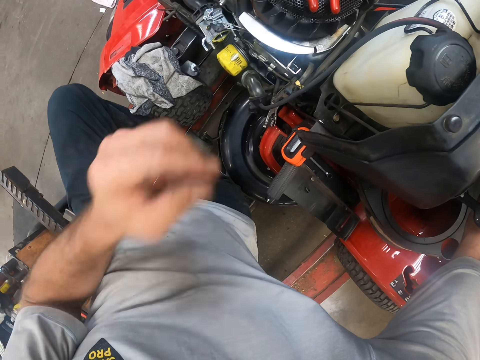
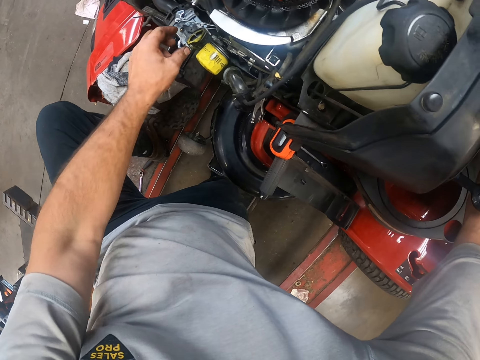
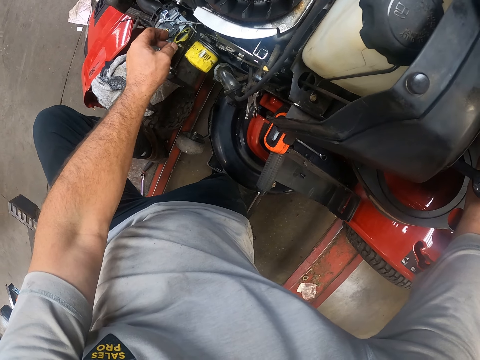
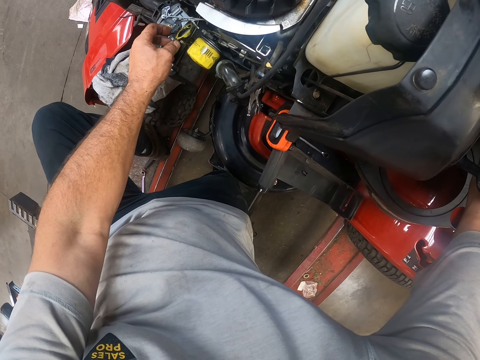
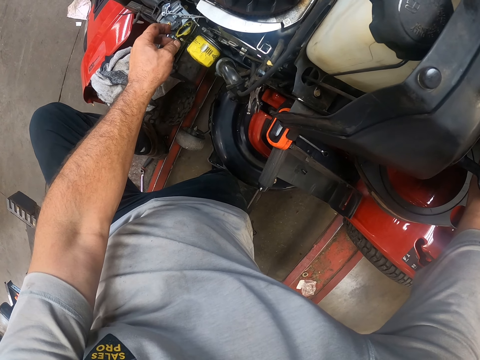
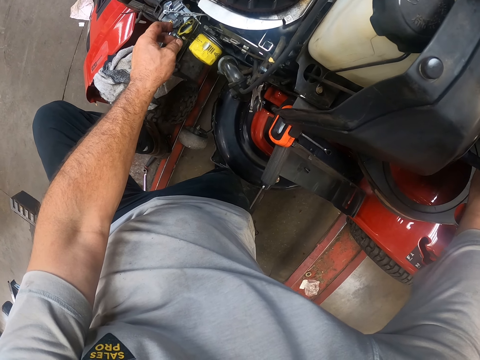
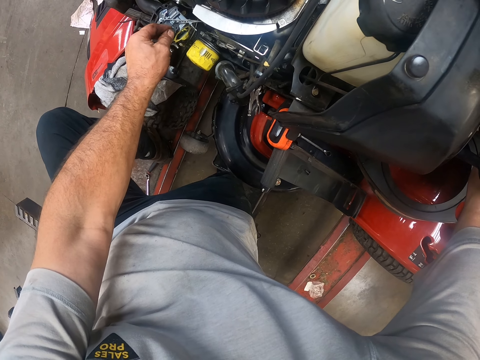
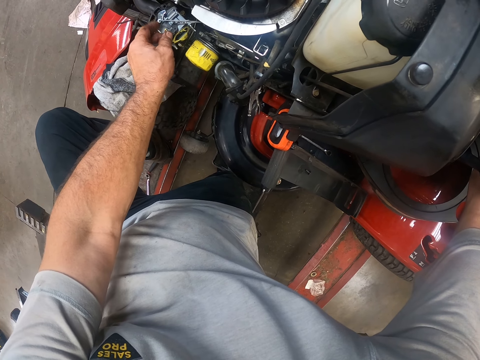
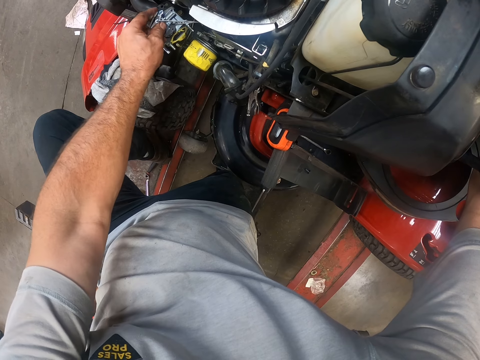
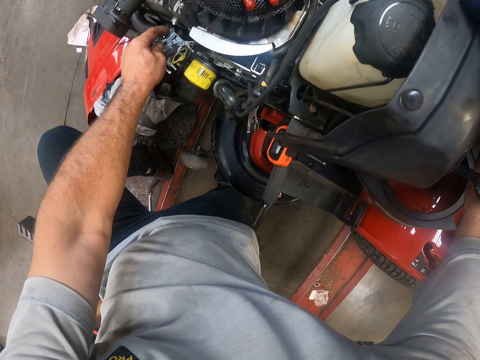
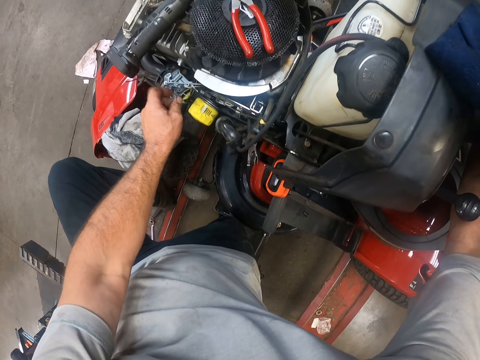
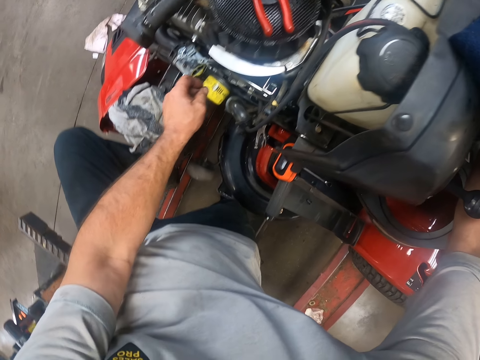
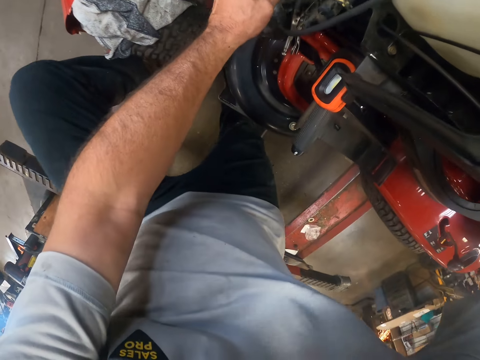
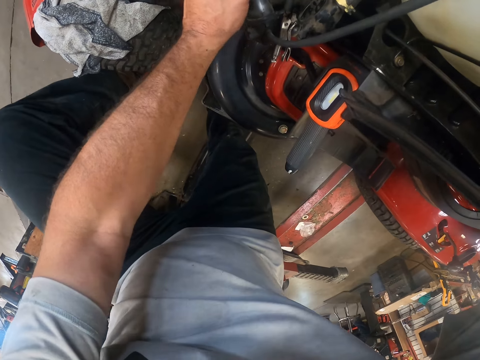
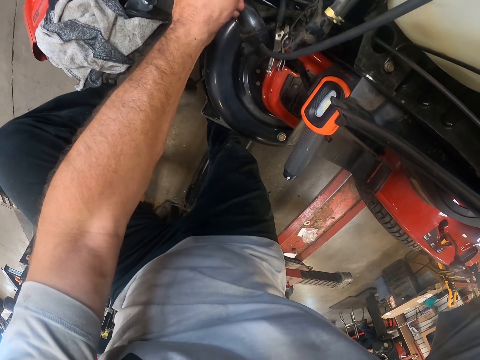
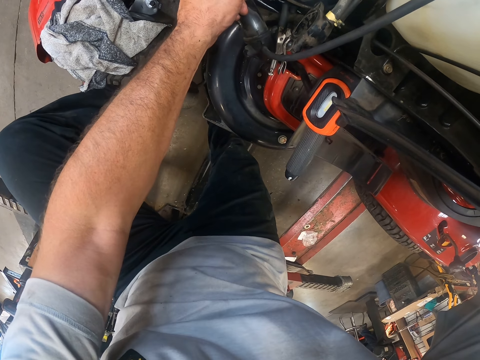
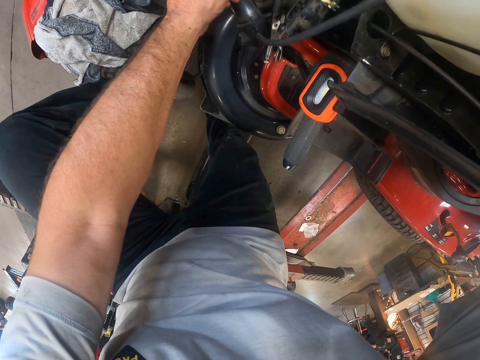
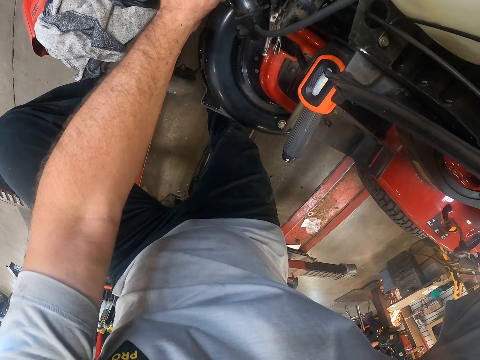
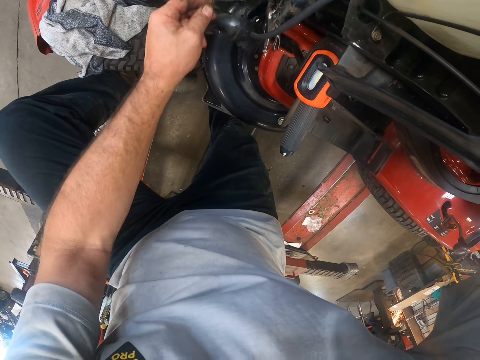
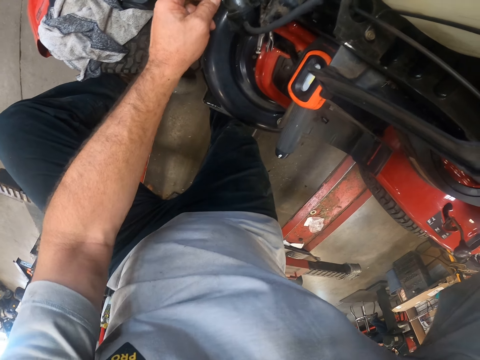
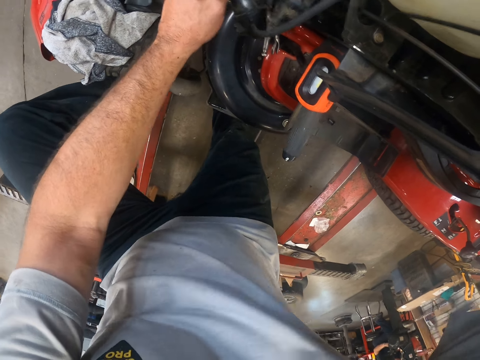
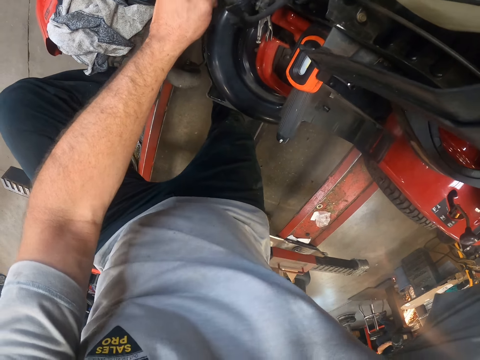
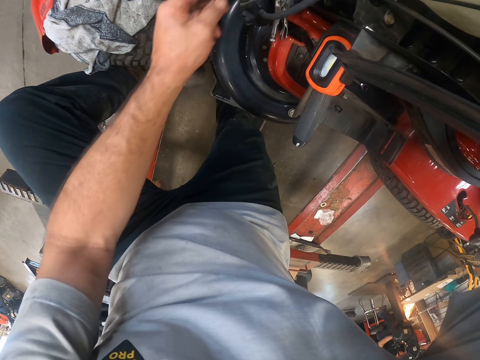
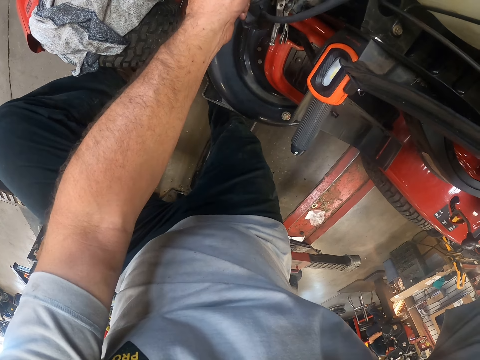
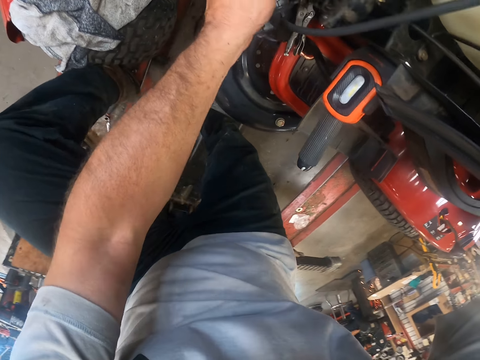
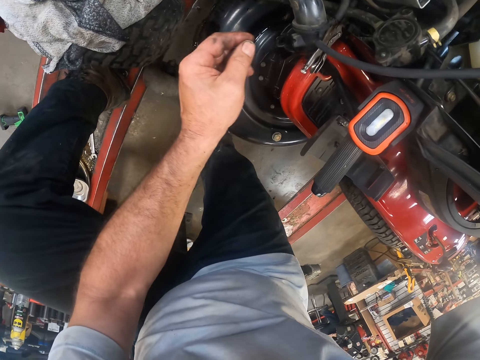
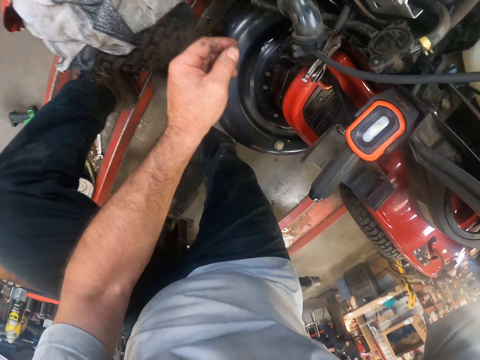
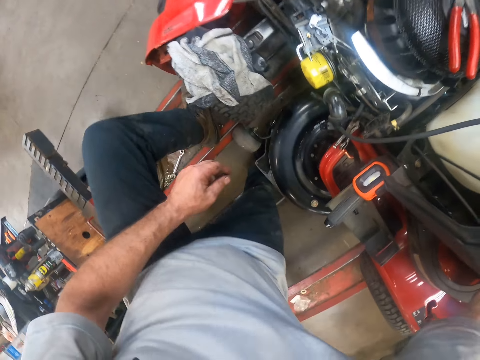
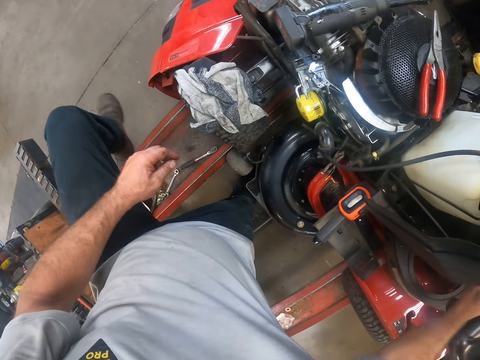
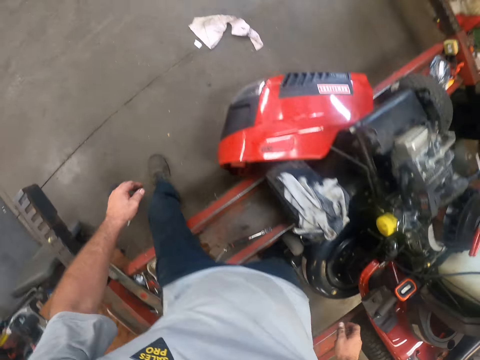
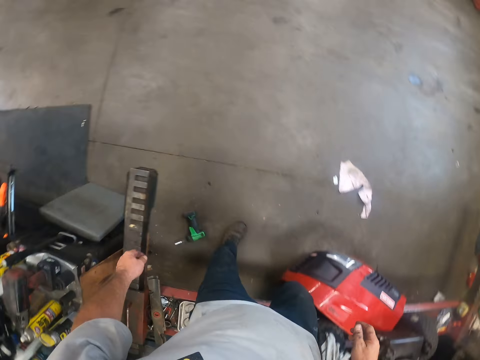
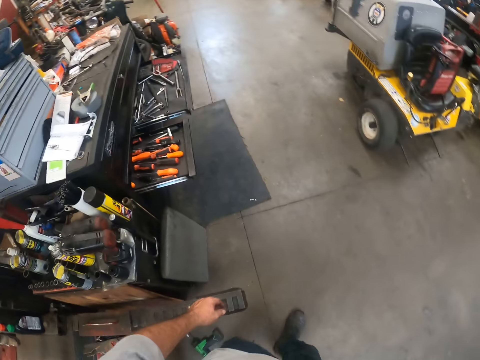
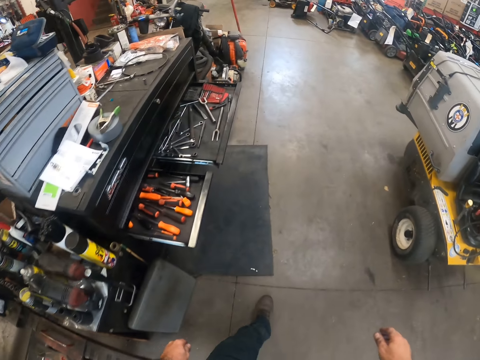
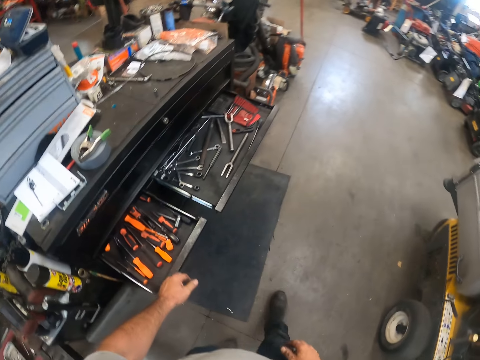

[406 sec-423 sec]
The camera wearer moves the choke lever. He handles the carburetor with his left hand. He holds the choke lever. He unhands the choke lever. He does something. He pulls a fuel tube. He releases his left hand. He does something. He releases his left hand. He walks toward a tool cabinet or table.

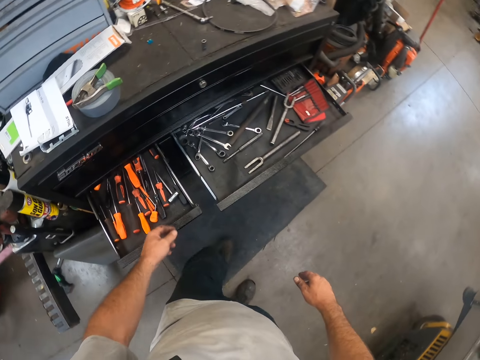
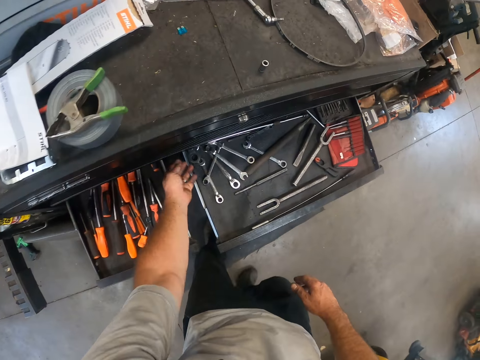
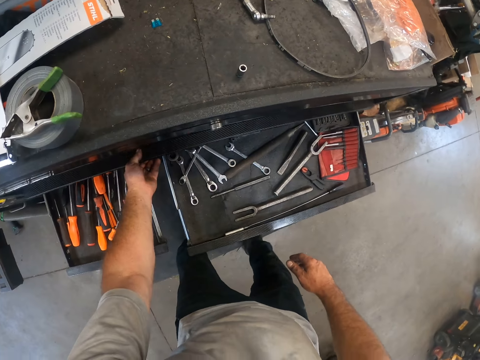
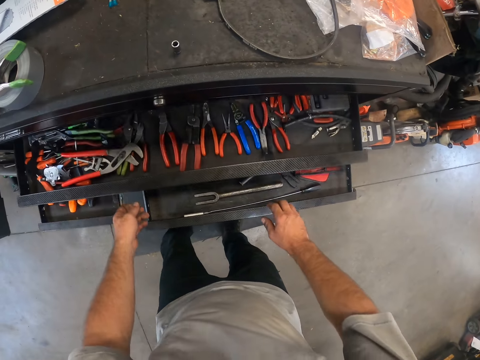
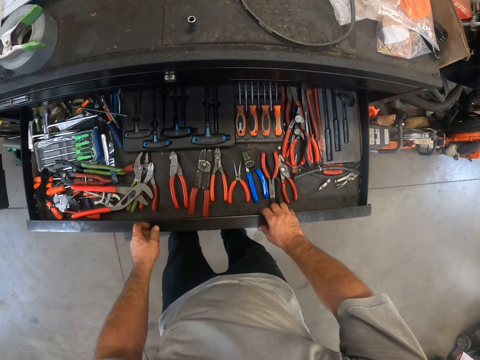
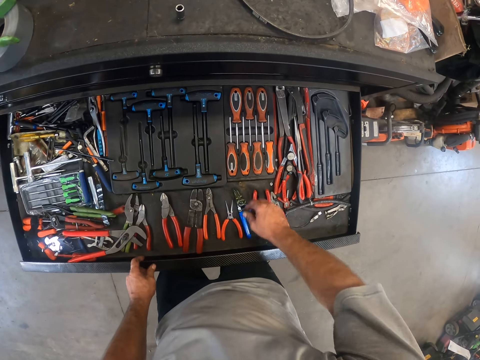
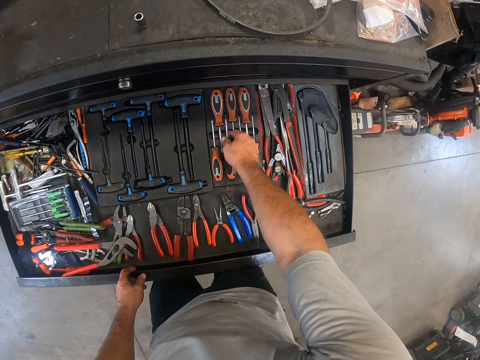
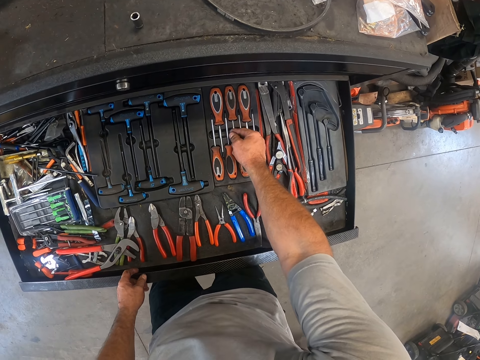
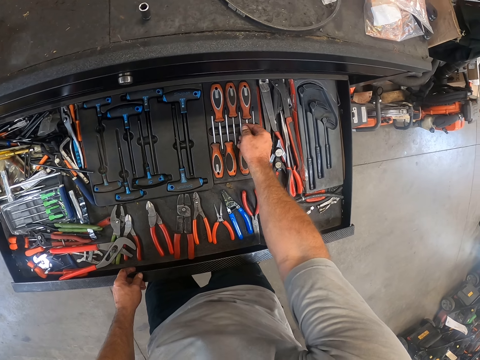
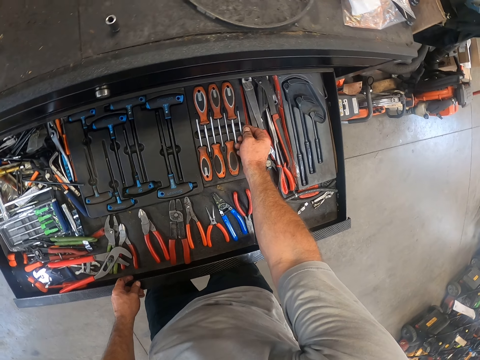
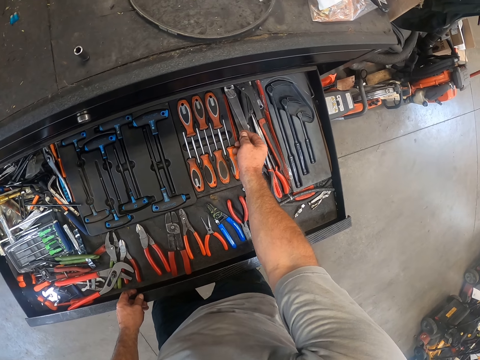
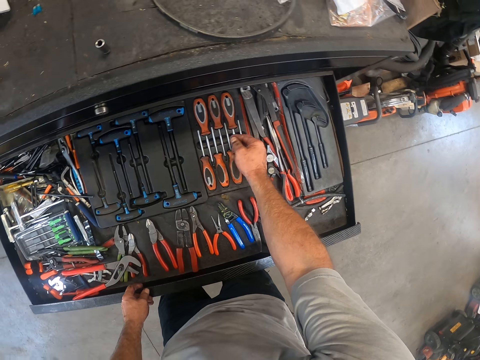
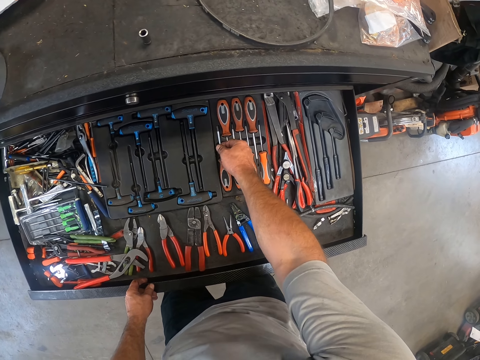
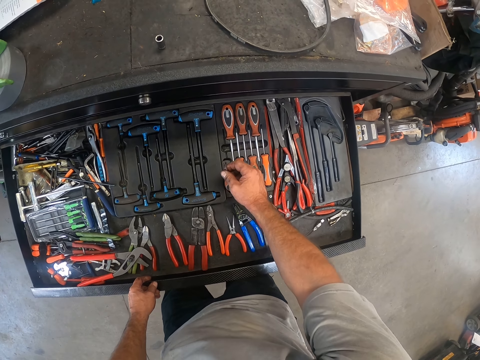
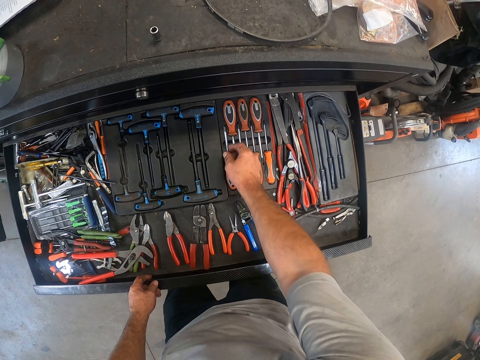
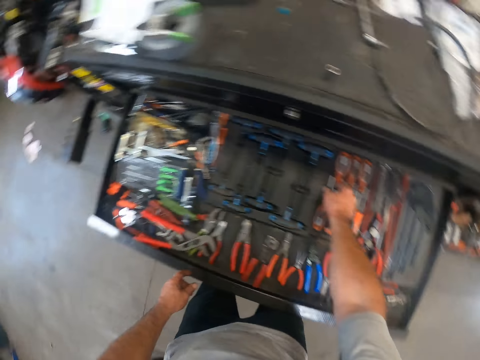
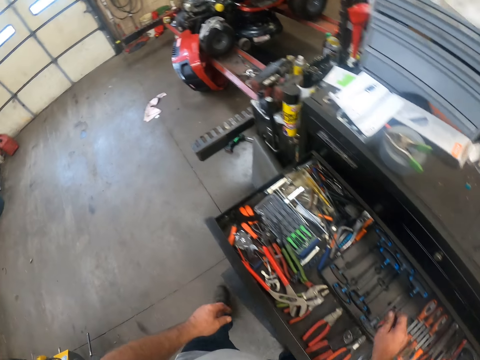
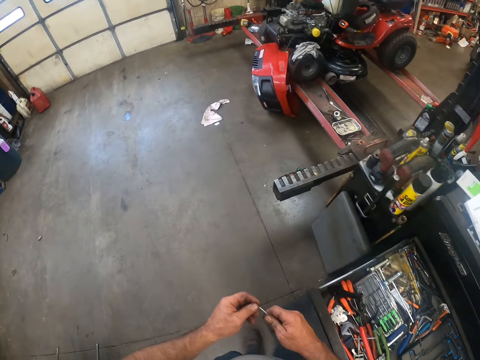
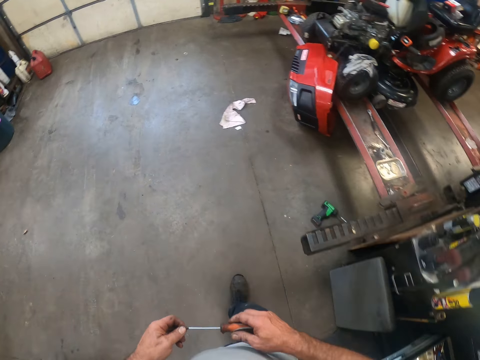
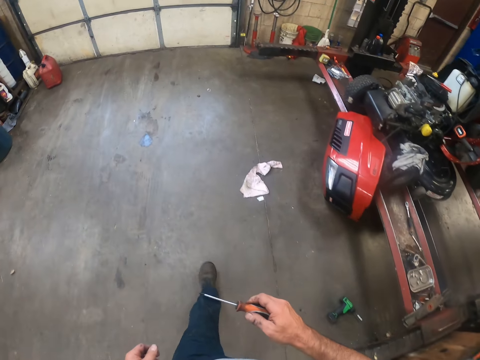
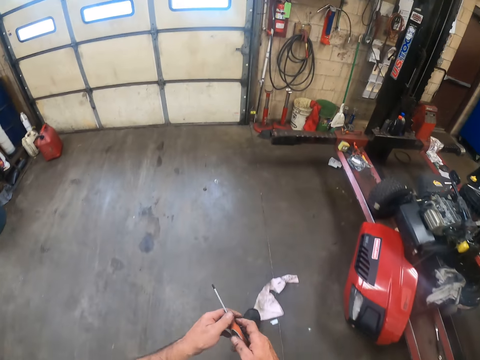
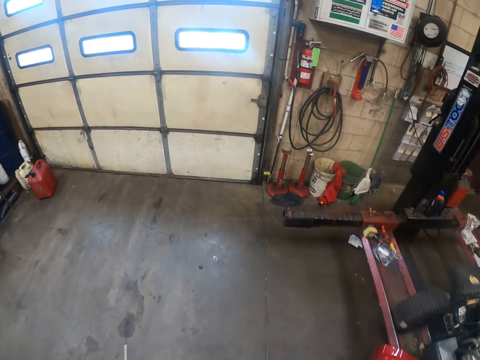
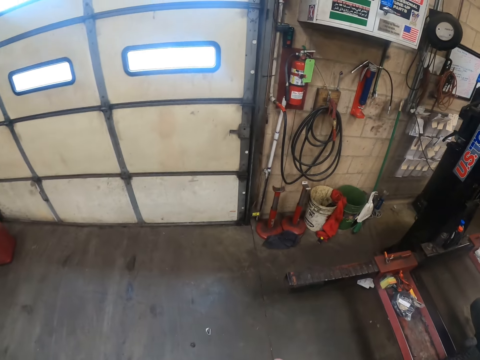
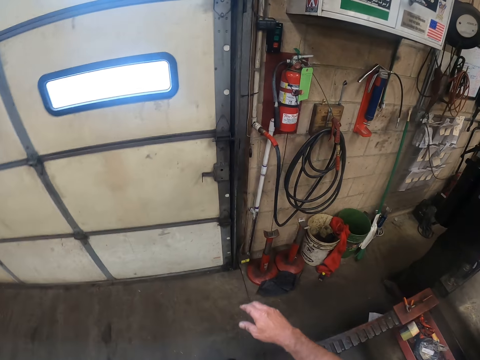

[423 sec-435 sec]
The camera wearer pulls out the cabinet drawer with his left hand. He inspects screwdrivers. He picks up a screwdriver from the drawer with his right hand. He stares at the screwdriver. He walks towards the door of the workshop. He holds the screwdriver with both hands. He holds the screwdriver with one hand. He passes the screwdriver from his right hand to his left hand.
